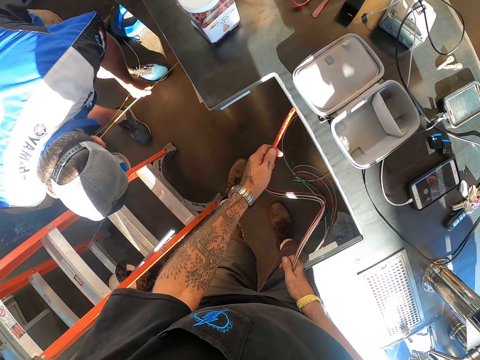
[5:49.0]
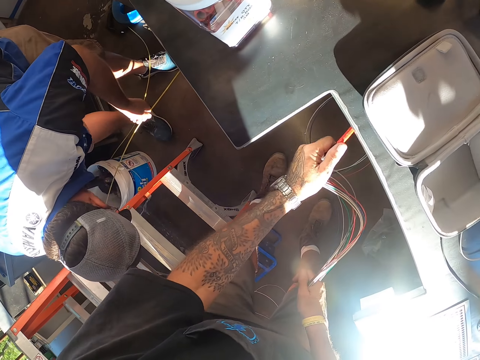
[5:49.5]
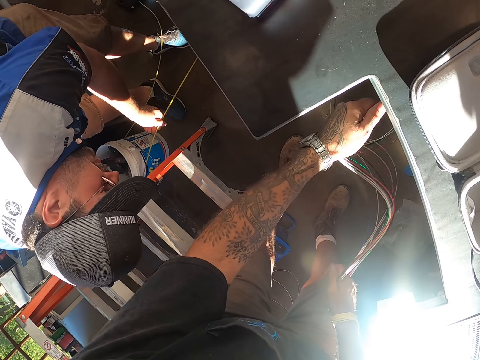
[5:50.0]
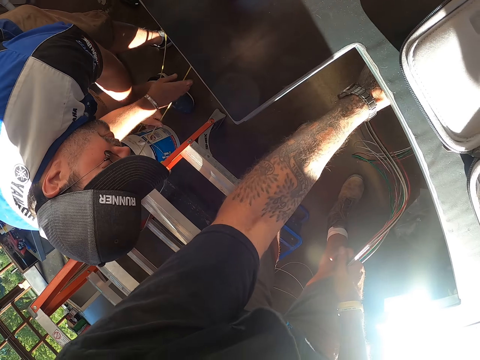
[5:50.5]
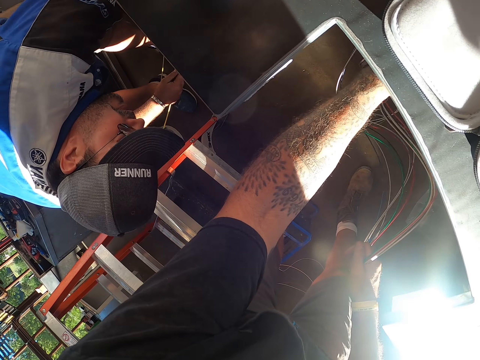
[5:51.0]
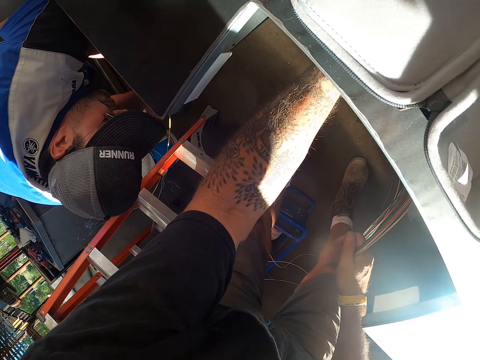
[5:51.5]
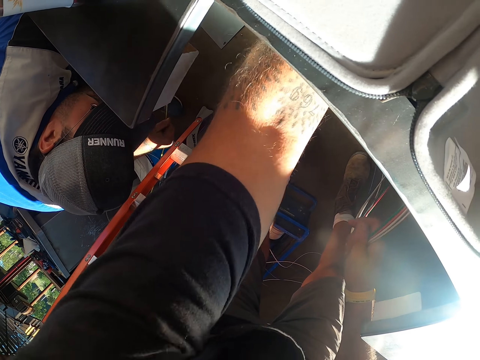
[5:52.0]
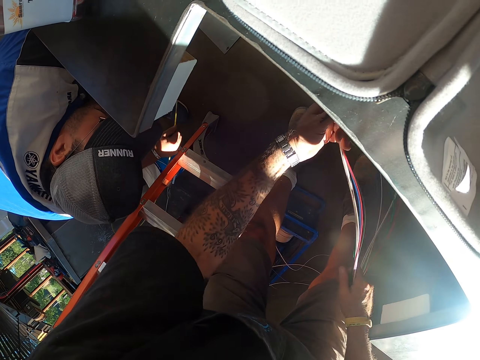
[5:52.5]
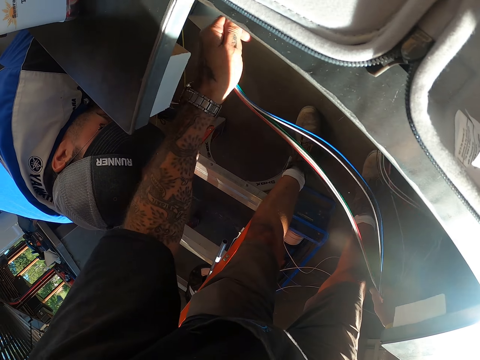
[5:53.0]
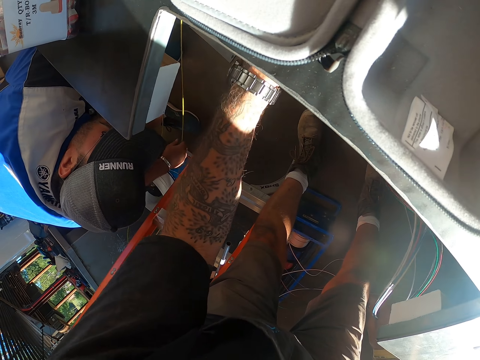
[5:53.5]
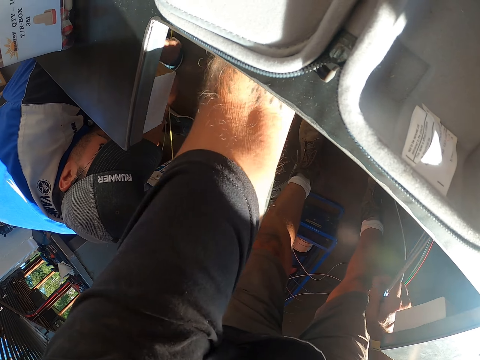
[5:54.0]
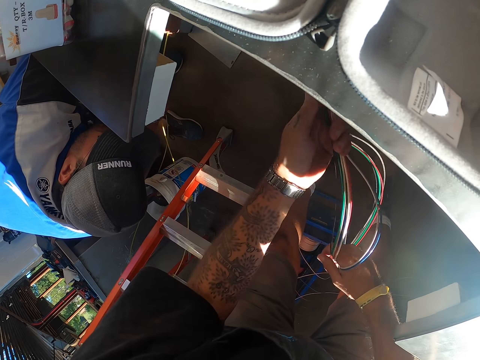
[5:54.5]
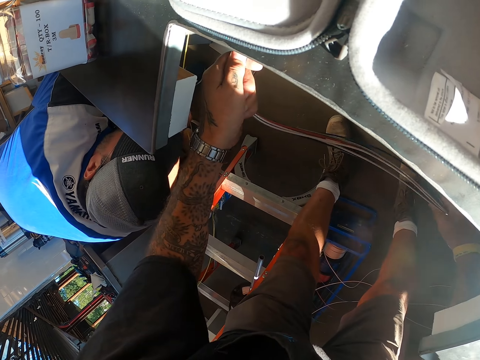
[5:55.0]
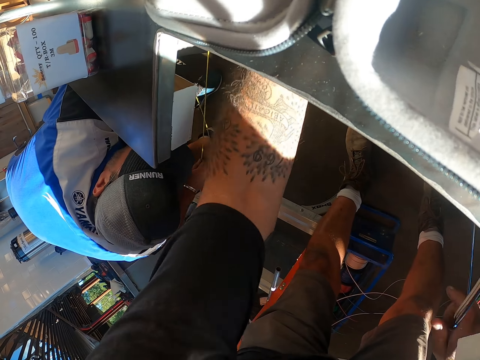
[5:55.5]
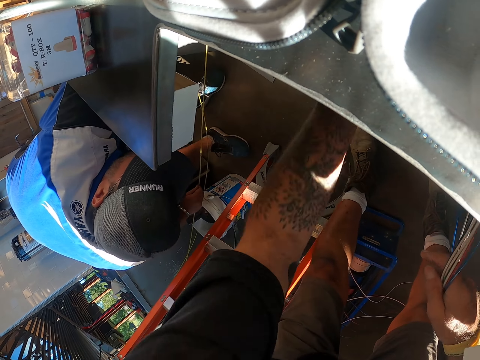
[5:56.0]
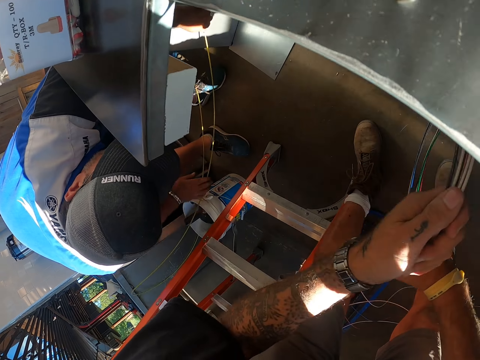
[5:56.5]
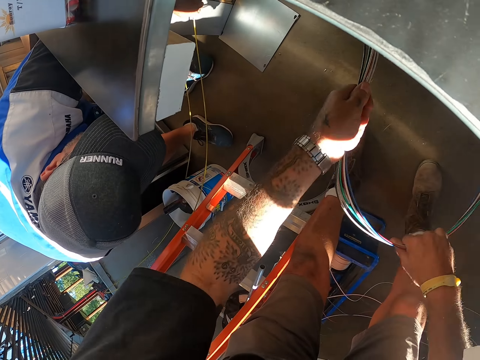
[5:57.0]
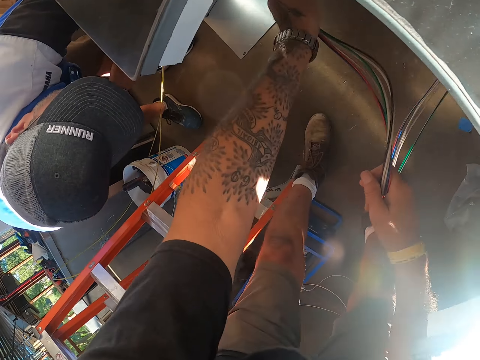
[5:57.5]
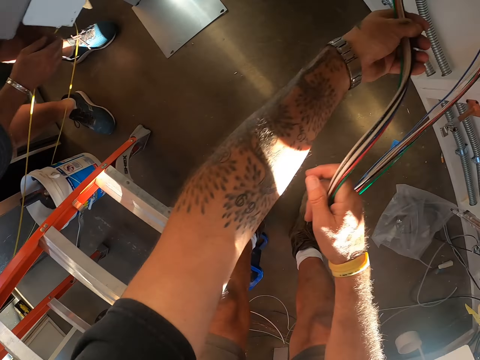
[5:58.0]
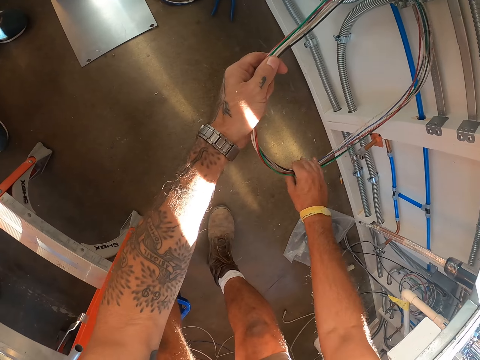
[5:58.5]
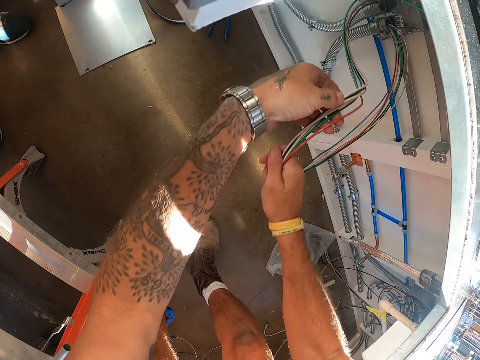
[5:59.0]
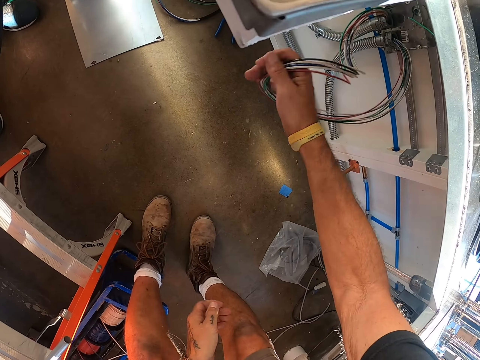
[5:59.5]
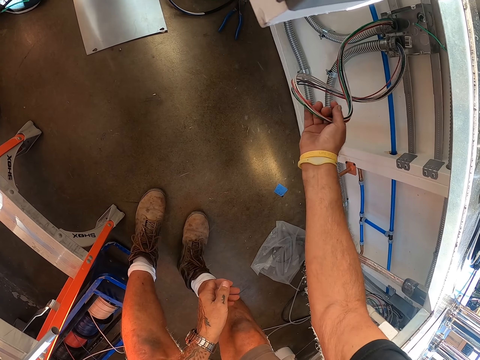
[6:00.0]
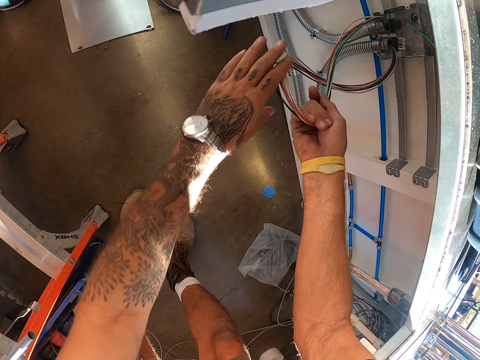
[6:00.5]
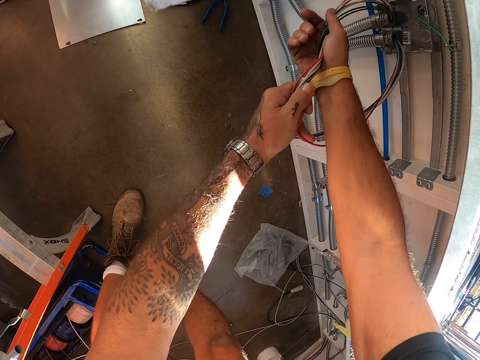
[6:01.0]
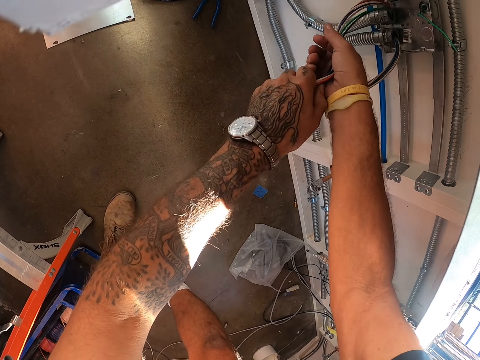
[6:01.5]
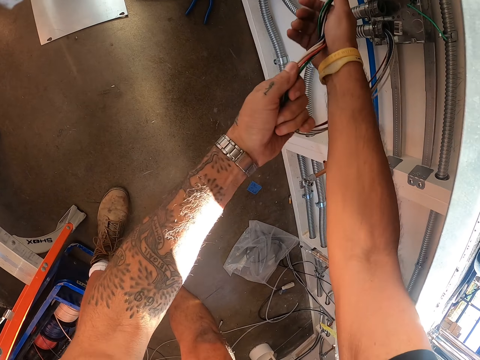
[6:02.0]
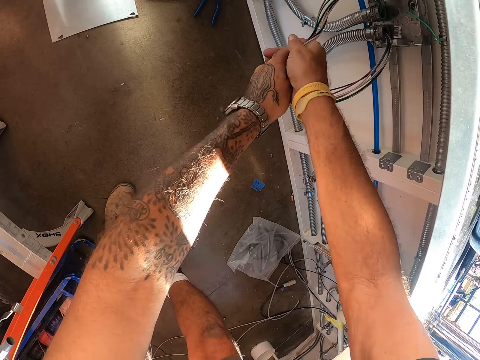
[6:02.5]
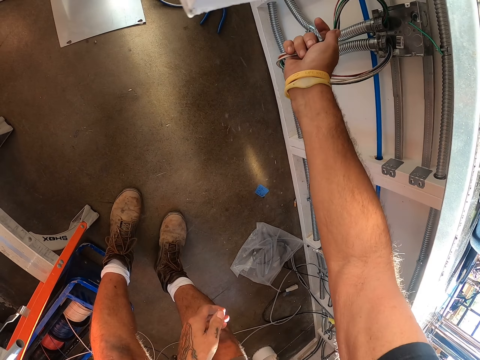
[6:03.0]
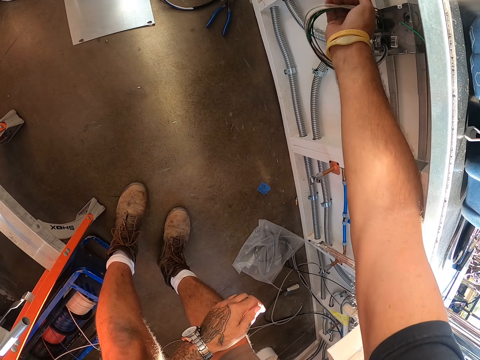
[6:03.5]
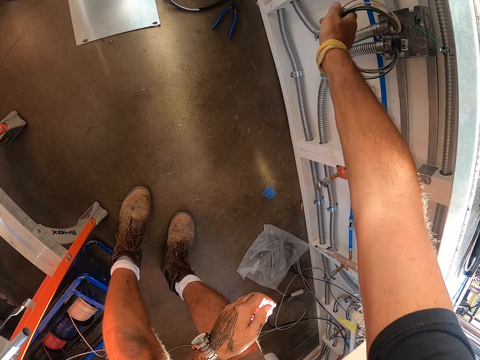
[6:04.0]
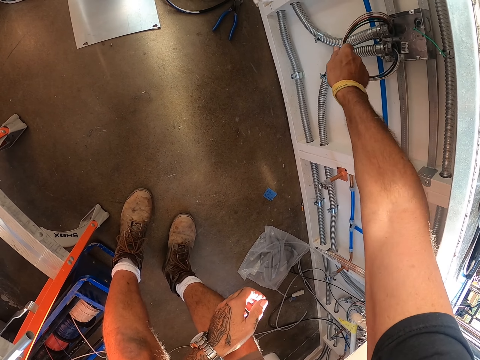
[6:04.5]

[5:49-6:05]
The camera wearer pushes forward the cables. They straighten the cable. They straighten the cables.

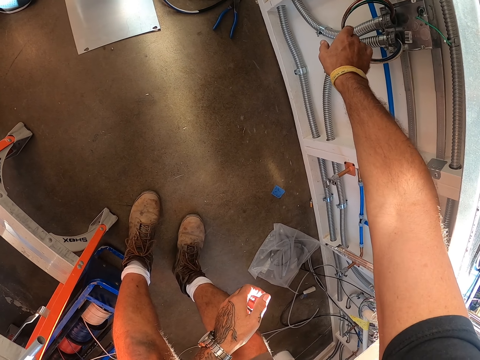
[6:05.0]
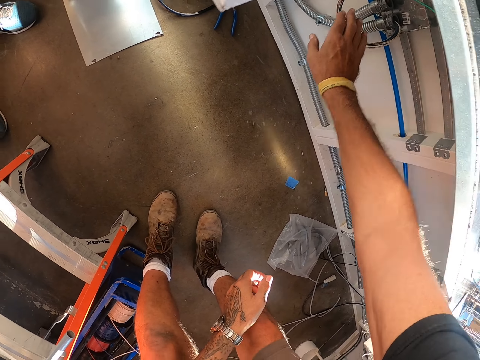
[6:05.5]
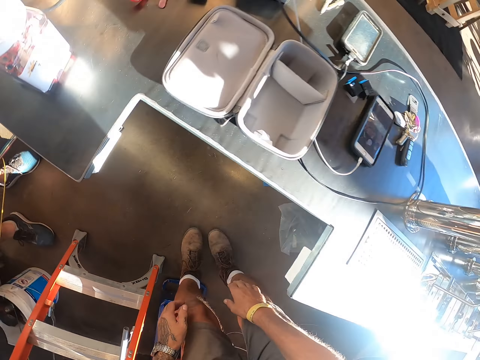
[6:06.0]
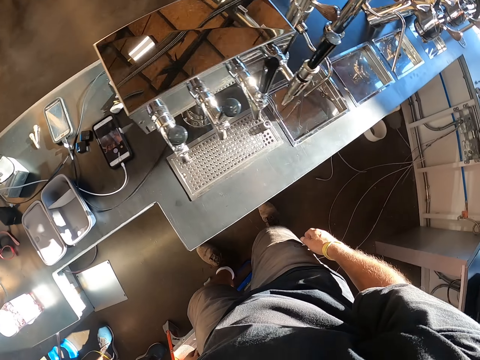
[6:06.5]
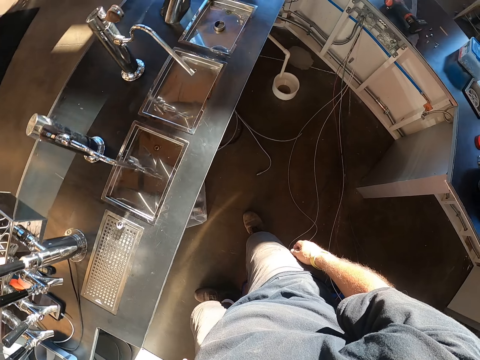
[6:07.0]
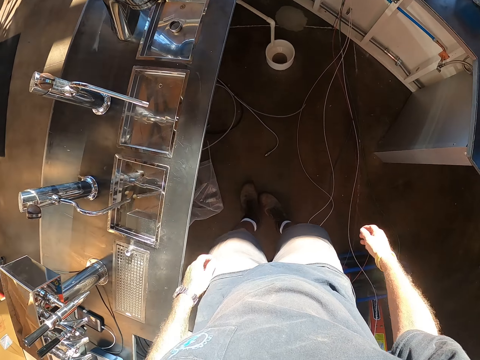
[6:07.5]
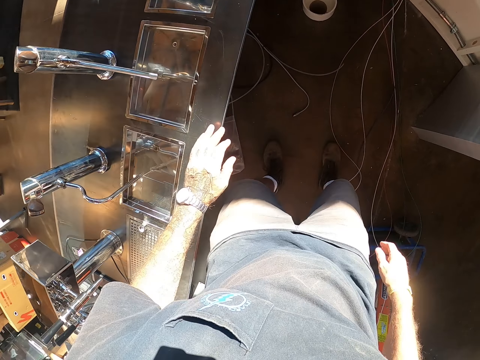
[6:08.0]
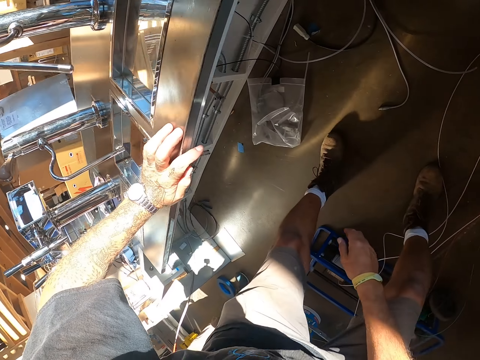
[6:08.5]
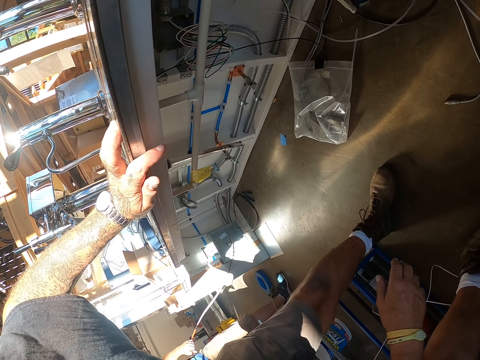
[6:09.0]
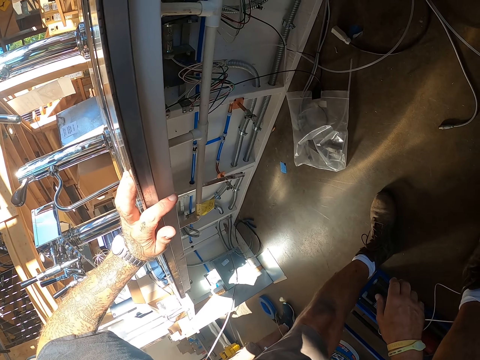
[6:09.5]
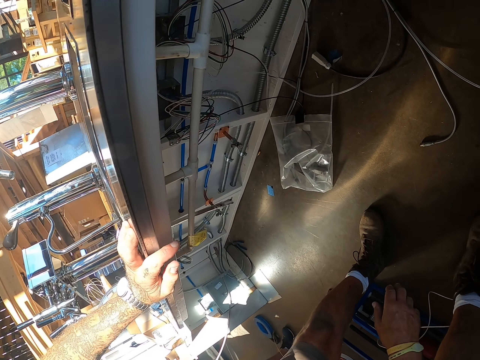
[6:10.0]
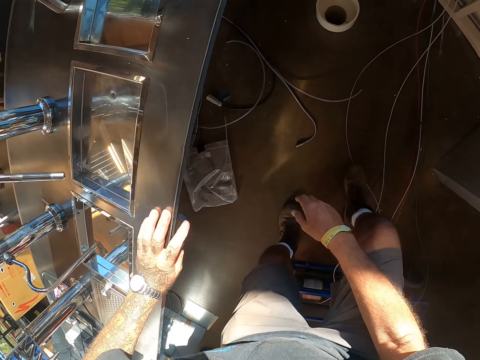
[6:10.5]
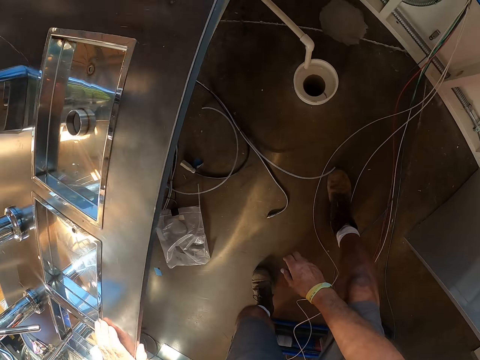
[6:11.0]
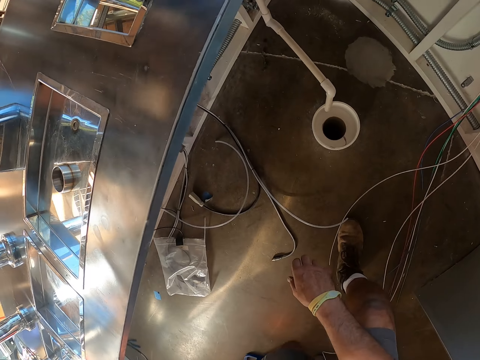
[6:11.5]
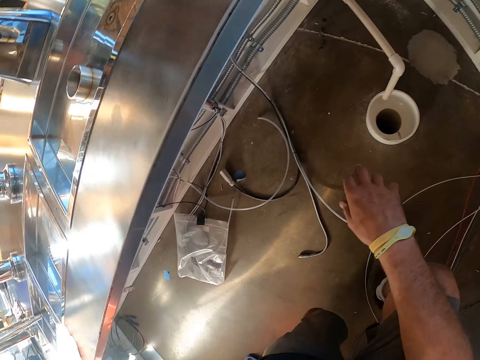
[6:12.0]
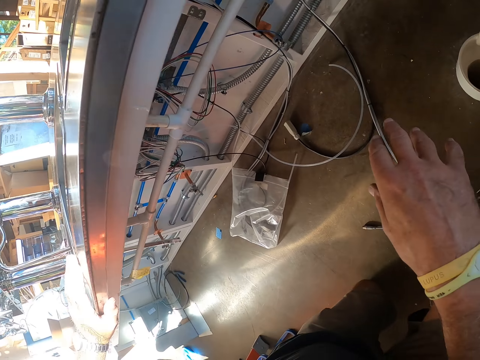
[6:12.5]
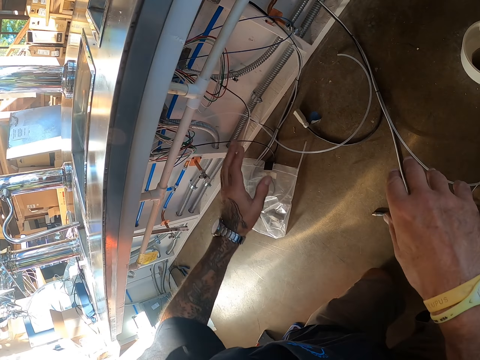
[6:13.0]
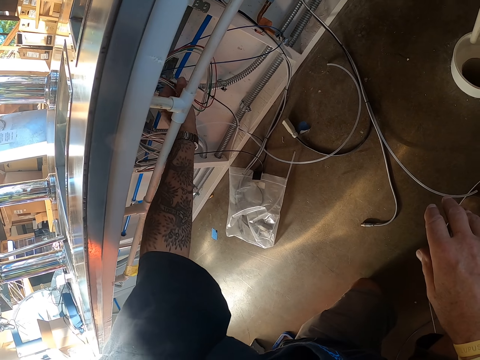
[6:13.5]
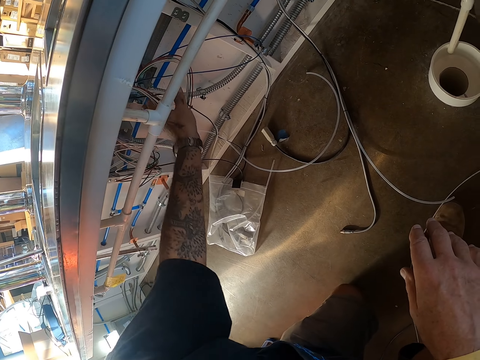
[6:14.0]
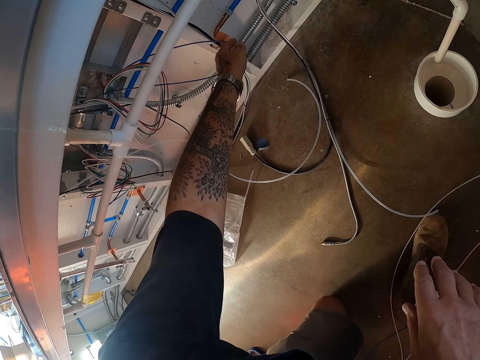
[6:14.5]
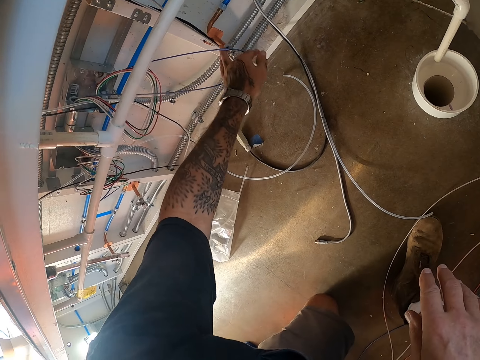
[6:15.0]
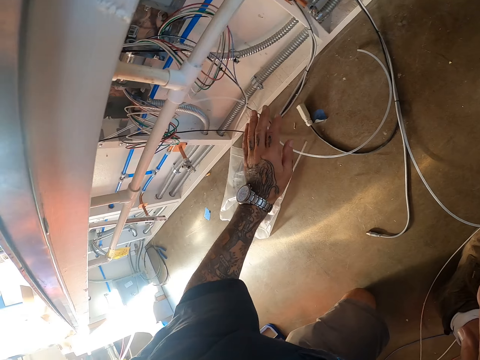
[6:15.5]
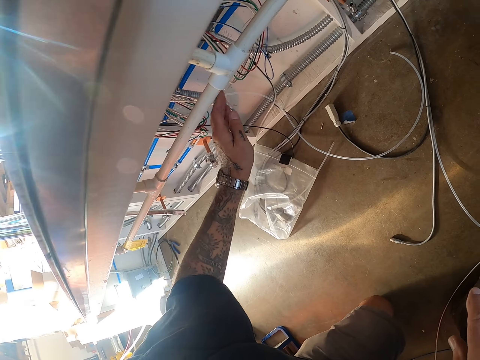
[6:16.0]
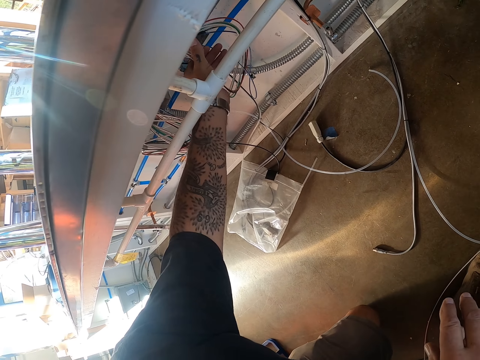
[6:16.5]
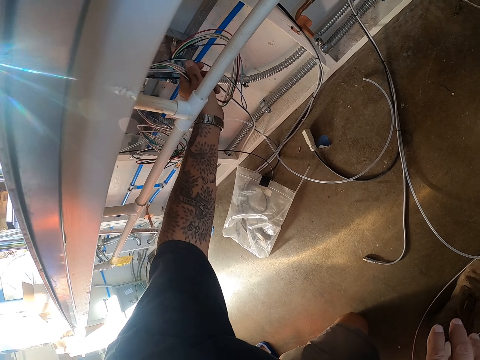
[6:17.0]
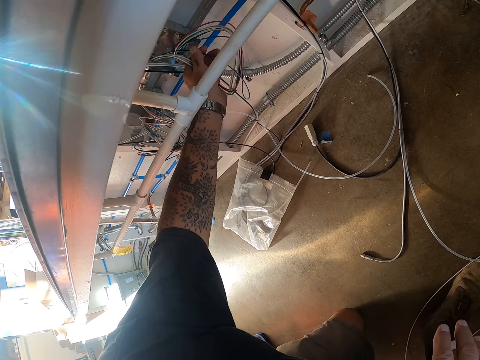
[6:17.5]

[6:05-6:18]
The camera wearer turns around. They bend down beside the table. They look under the cable. They kneel on the floor. They hold the cables.
